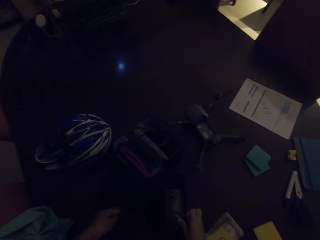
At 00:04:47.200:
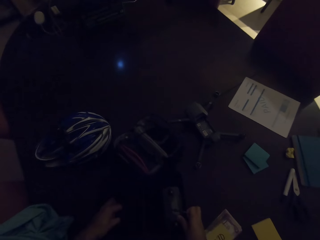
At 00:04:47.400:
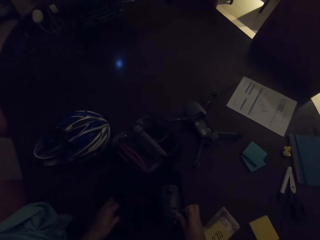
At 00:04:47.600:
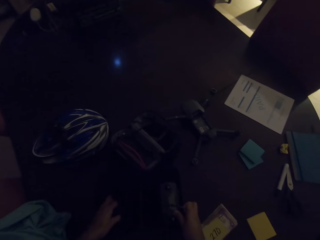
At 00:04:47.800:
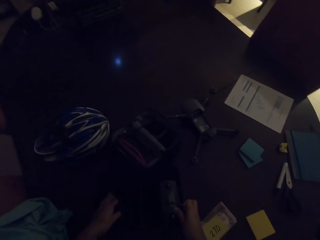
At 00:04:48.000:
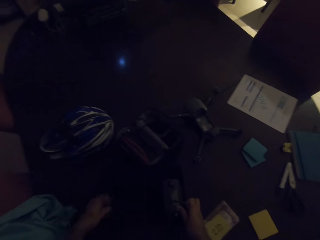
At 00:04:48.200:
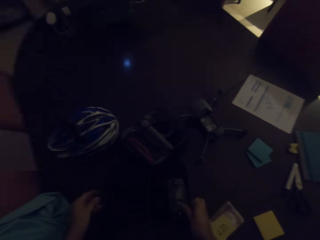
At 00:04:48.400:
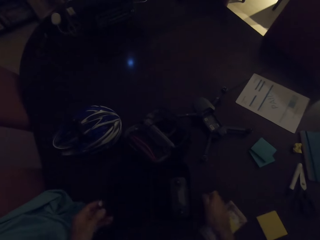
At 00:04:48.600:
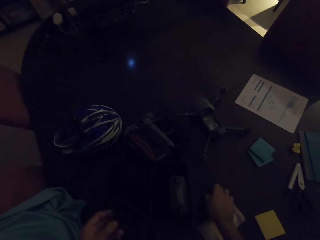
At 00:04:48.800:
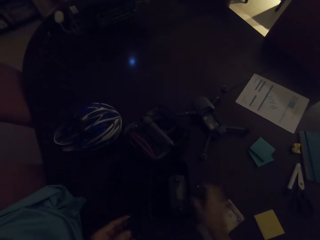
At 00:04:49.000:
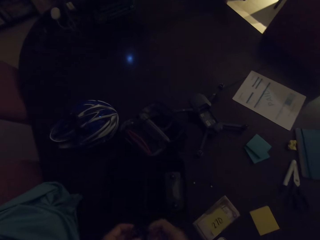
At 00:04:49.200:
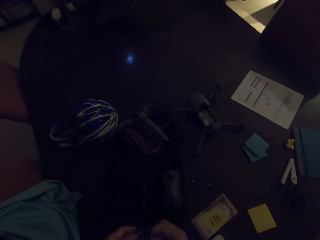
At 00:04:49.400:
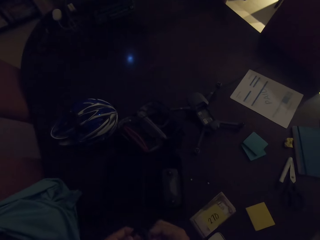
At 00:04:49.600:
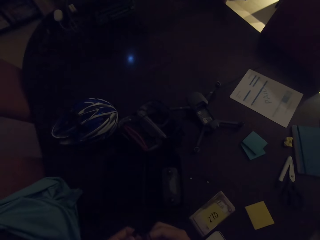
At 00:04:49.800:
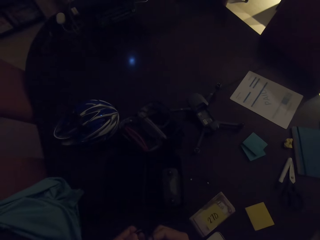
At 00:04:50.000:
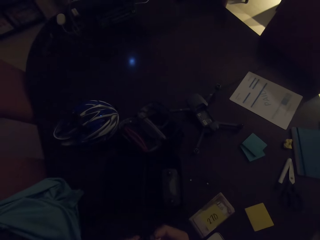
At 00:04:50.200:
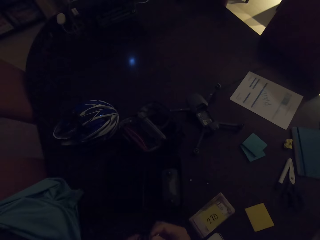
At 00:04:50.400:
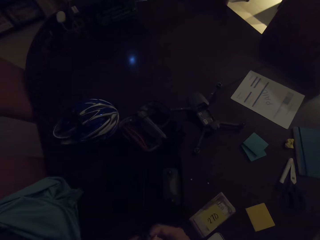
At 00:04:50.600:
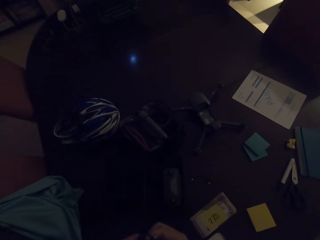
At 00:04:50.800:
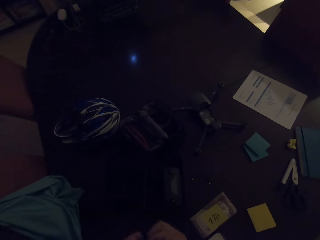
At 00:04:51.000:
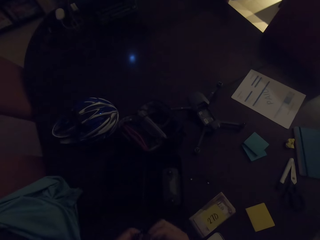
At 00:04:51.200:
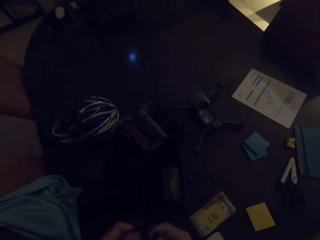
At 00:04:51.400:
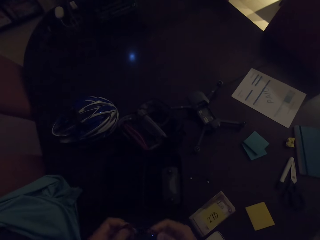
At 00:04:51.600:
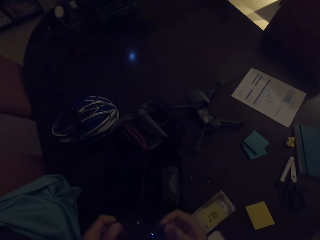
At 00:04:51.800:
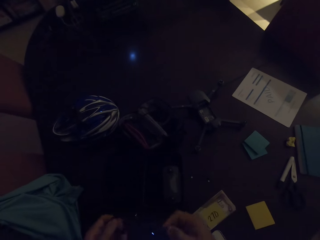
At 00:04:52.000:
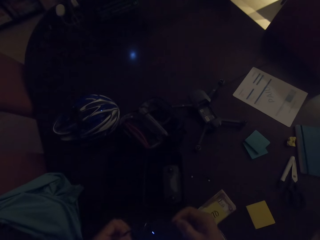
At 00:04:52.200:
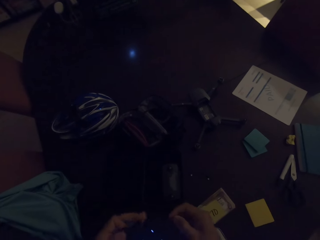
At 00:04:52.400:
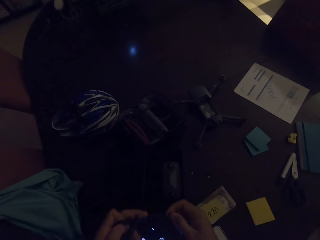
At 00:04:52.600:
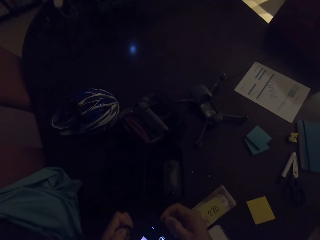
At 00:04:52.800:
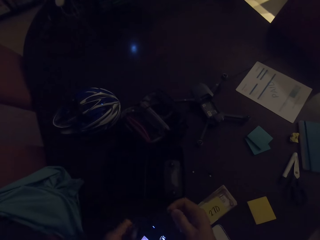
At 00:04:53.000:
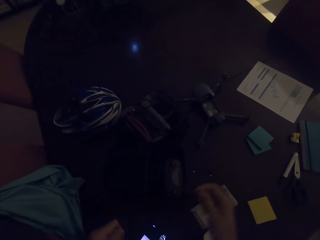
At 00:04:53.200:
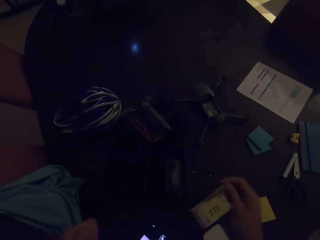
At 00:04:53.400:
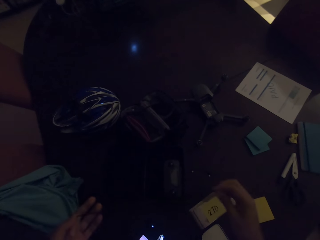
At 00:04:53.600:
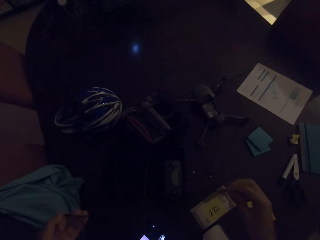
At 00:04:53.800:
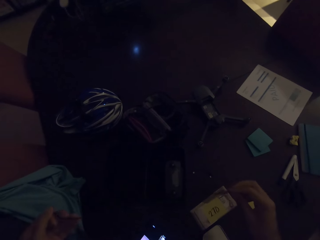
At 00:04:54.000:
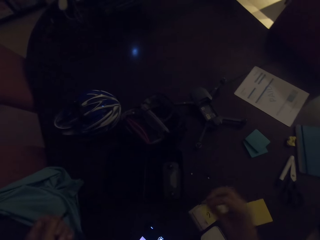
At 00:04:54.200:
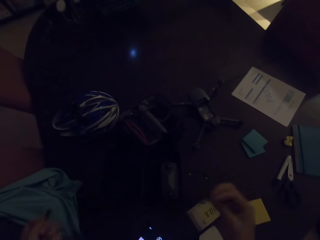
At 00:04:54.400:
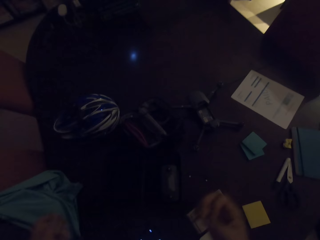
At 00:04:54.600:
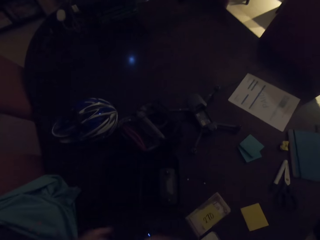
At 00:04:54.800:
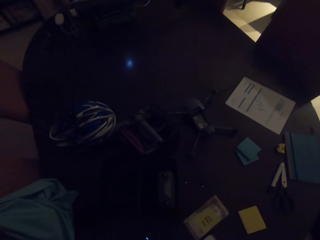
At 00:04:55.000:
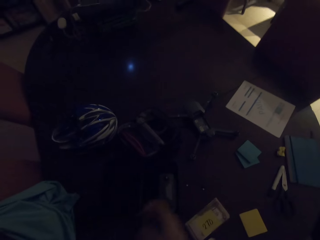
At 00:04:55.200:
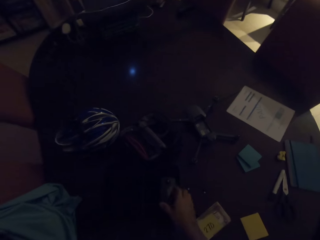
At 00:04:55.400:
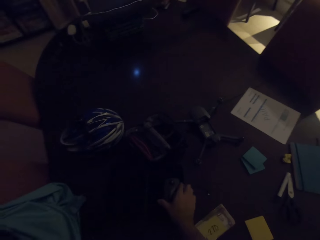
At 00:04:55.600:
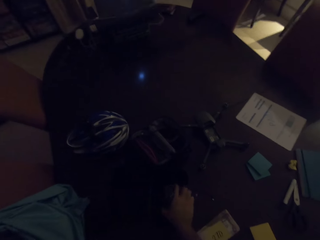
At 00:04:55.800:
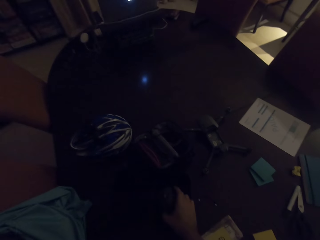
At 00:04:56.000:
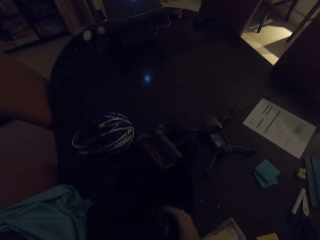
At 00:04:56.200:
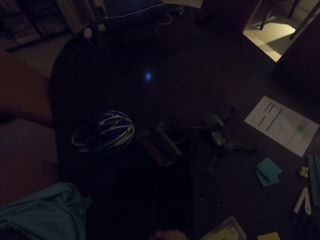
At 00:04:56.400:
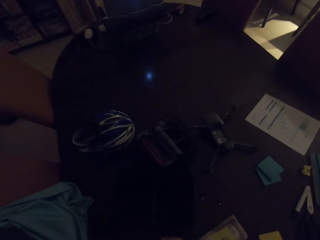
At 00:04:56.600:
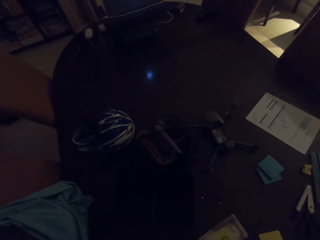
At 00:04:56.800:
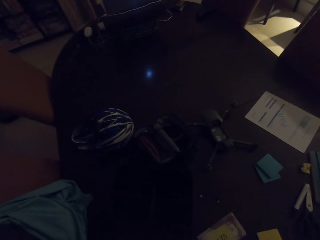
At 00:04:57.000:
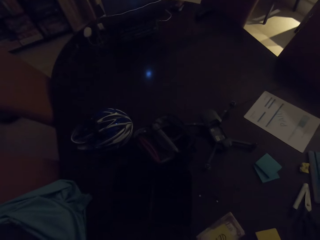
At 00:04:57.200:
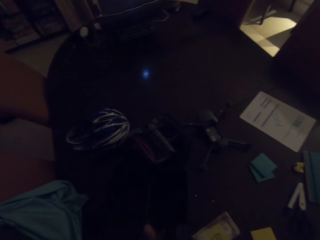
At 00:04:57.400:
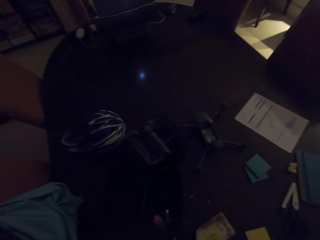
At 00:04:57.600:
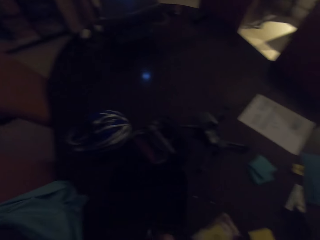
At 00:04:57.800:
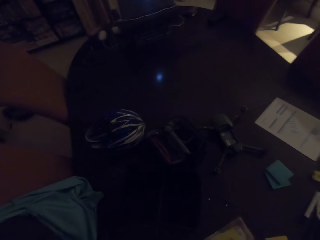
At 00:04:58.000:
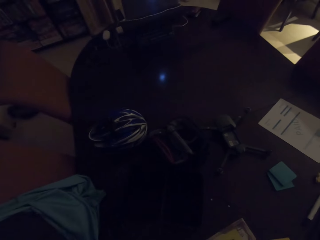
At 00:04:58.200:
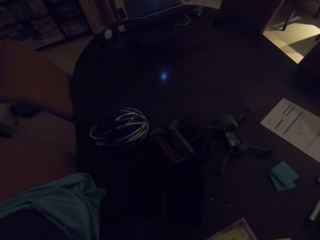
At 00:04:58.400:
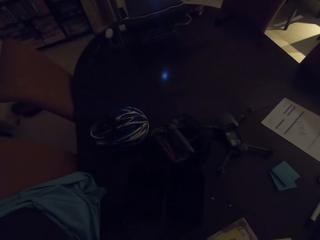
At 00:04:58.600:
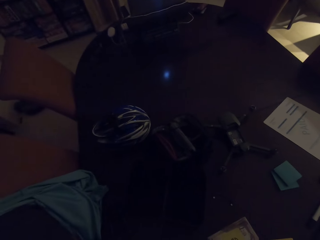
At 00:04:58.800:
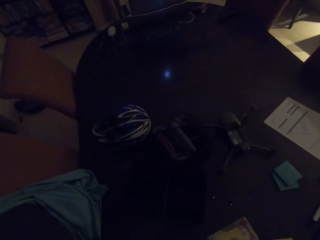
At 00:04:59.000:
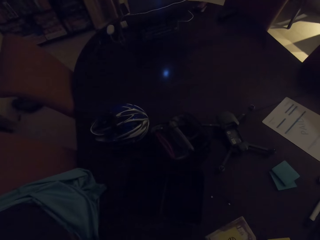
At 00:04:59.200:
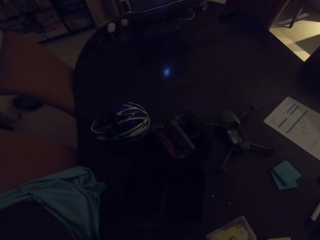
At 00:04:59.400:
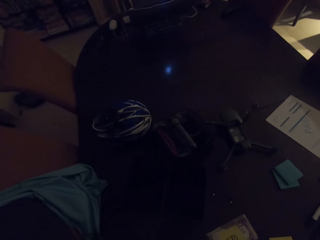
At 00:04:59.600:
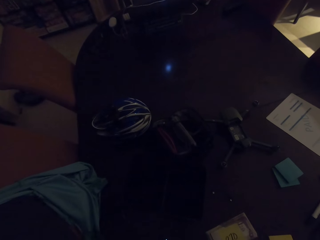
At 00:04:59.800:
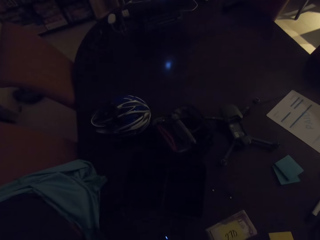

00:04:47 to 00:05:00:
The camera wearer touches something on top of the table. They put down the cable. They unfold the cable. They converse with the woman. They touch something. They take the battery.

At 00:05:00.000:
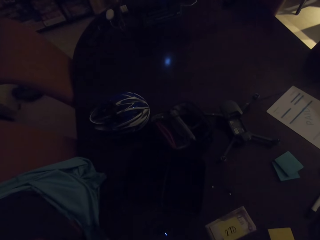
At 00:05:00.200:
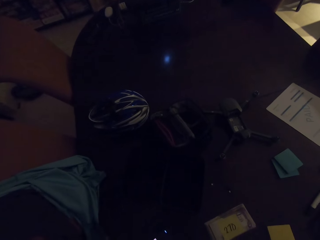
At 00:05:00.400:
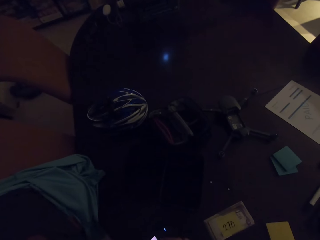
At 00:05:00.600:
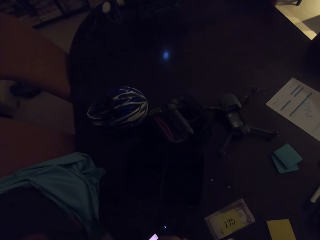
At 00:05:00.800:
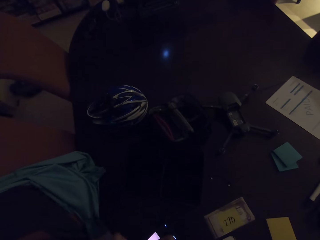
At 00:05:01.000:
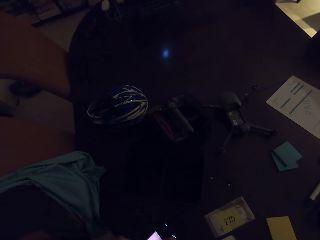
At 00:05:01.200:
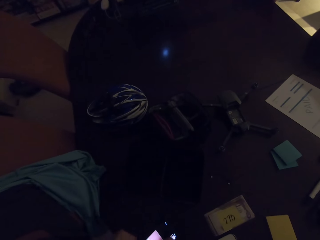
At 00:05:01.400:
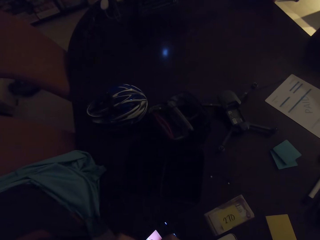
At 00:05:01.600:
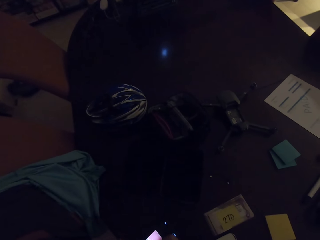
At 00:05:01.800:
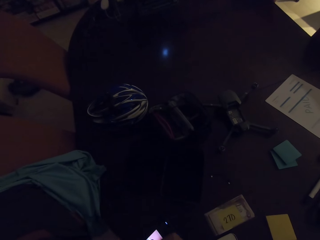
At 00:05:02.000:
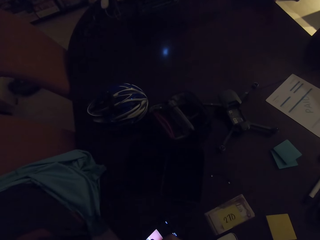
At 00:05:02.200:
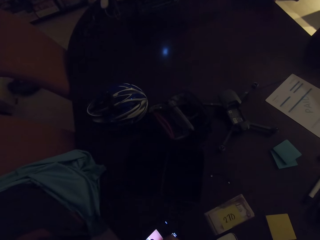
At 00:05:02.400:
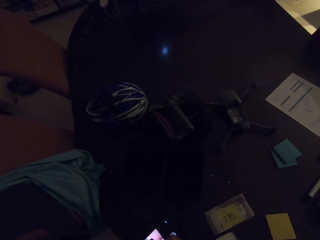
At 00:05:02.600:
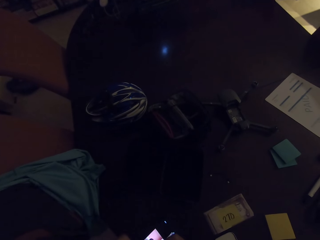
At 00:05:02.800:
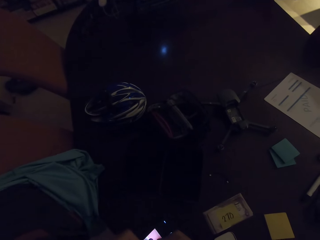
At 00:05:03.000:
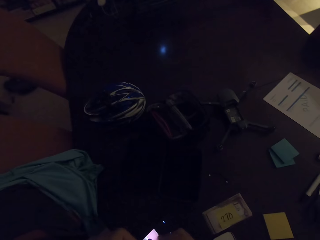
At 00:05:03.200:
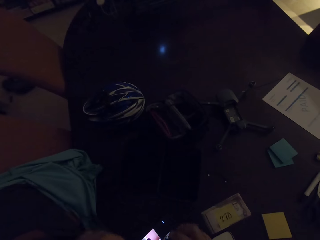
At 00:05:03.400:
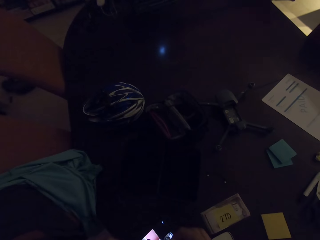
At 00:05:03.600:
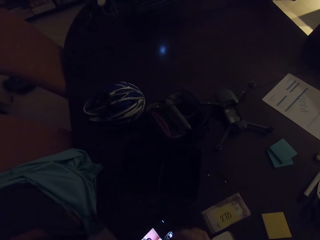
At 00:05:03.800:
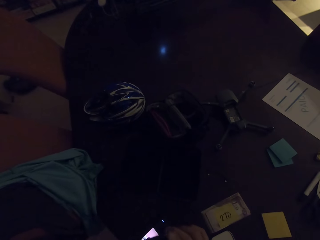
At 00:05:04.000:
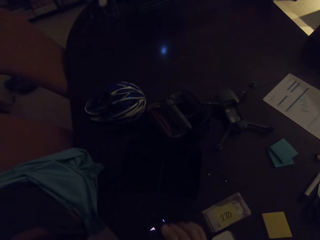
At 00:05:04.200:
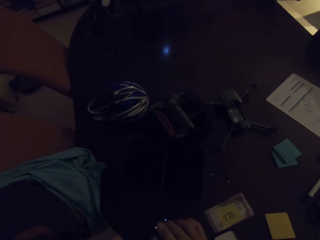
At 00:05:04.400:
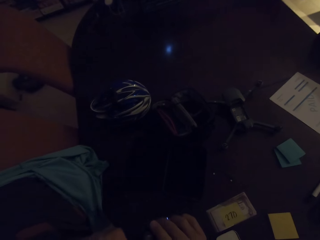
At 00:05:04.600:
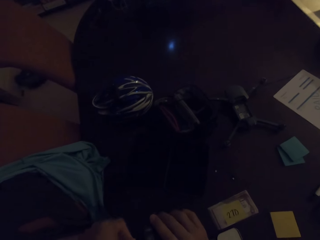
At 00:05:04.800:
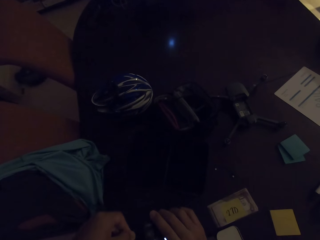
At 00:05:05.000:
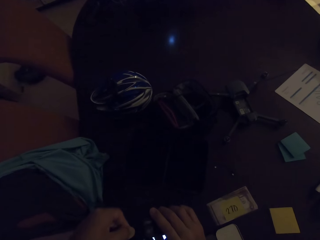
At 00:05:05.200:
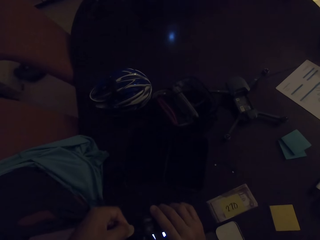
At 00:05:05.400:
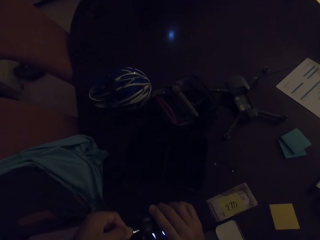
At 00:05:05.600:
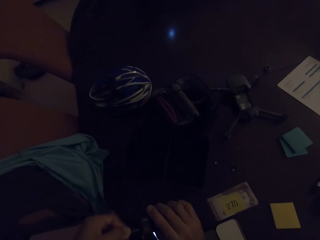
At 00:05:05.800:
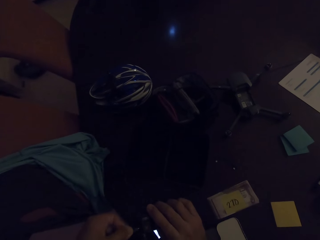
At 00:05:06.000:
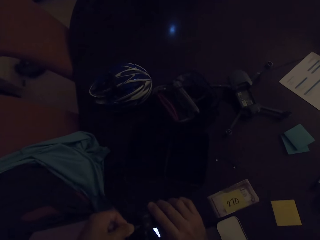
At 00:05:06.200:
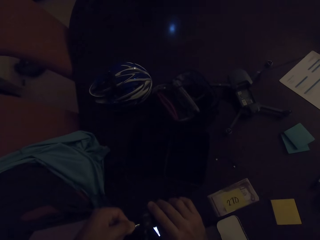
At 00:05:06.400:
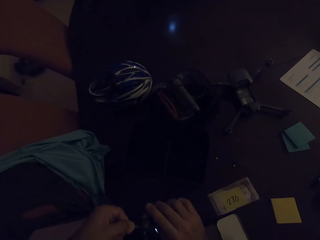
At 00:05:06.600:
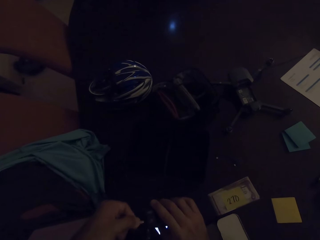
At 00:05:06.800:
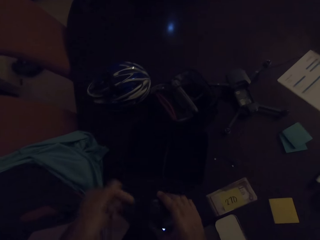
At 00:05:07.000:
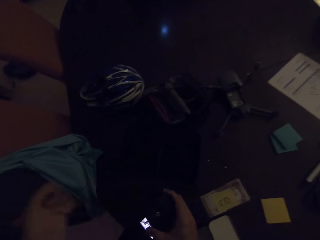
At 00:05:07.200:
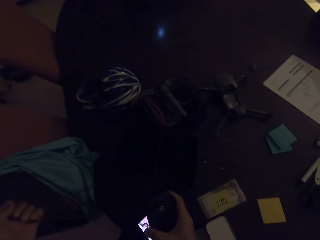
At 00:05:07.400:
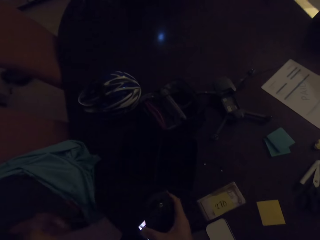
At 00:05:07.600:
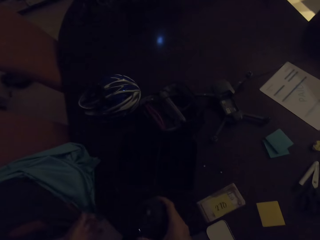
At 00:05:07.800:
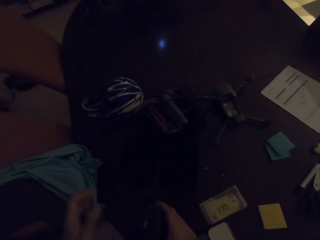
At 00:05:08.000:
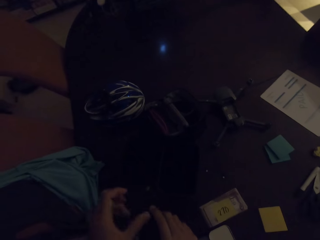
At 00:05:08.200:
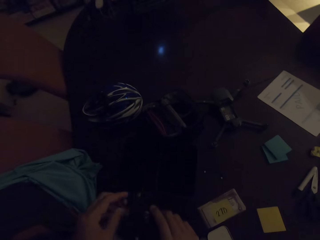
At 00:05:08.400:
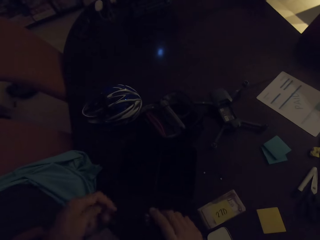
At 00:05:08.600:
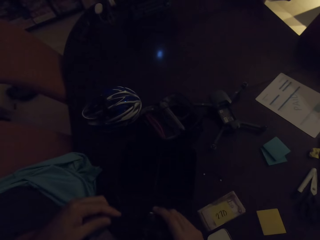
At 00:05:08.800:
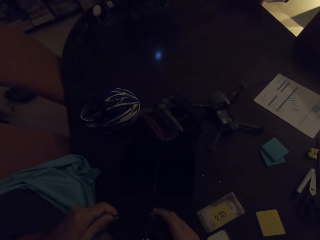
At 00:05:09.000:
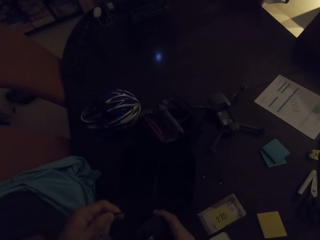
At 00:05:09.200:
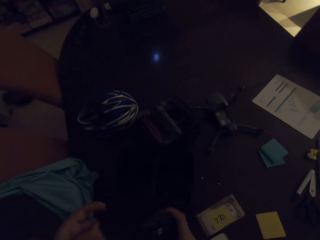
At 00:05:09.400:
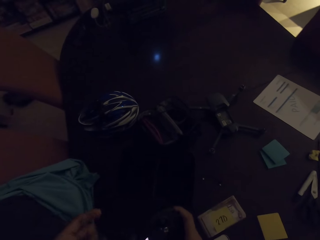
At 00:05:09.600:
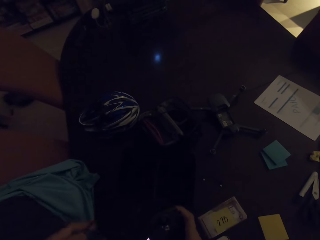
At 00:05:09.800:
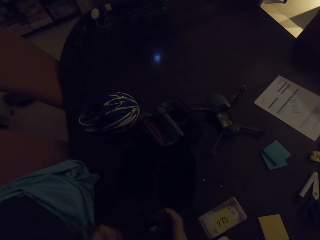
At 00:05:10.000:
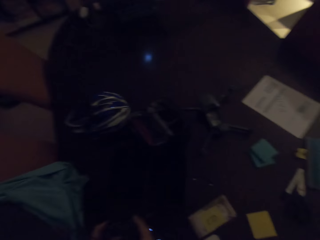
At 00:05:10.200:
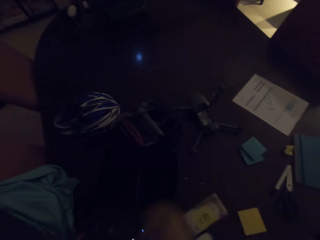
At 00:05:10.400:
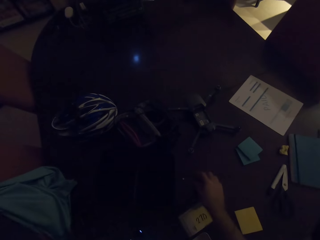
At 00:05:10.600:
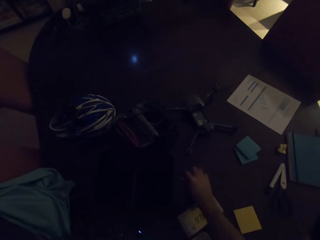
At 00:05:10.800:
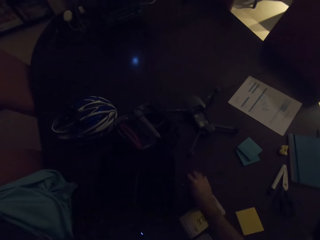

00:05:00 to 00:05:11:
The camera wearer talks on the phone. They touch the battery cable.
